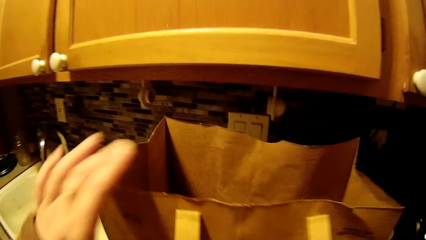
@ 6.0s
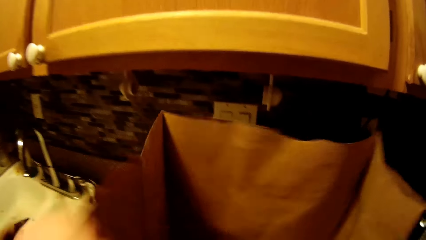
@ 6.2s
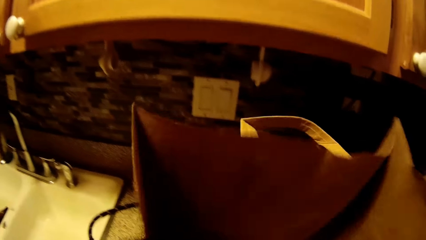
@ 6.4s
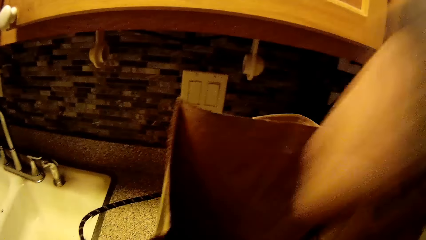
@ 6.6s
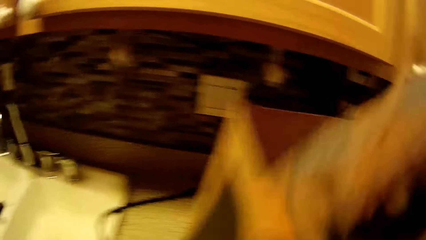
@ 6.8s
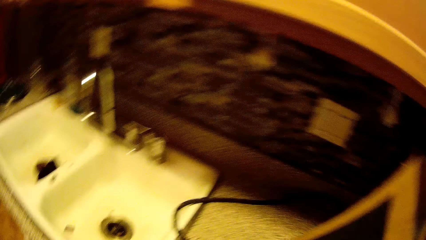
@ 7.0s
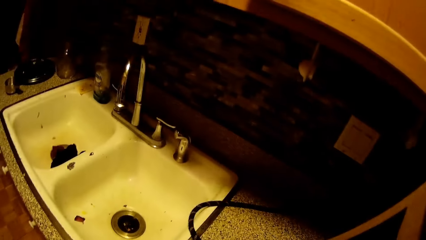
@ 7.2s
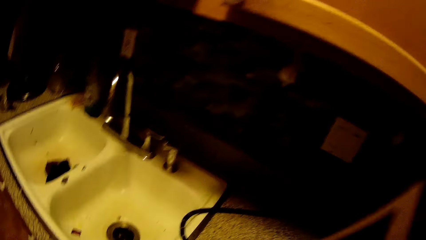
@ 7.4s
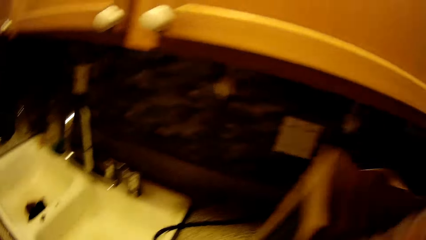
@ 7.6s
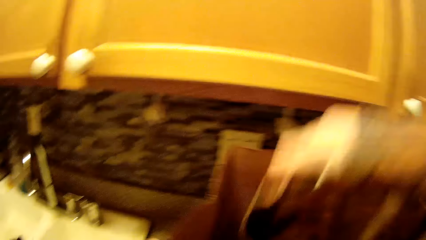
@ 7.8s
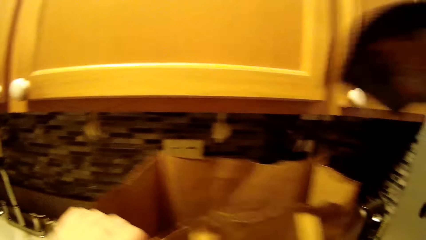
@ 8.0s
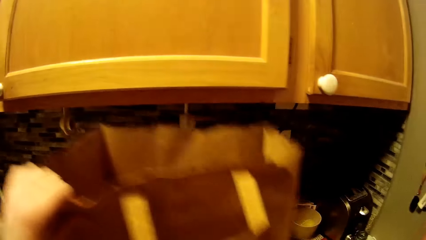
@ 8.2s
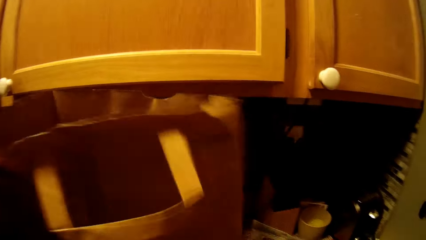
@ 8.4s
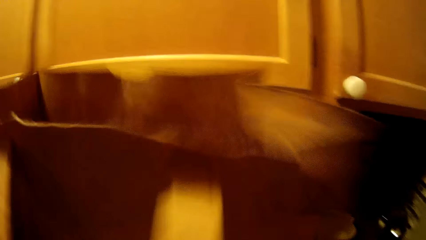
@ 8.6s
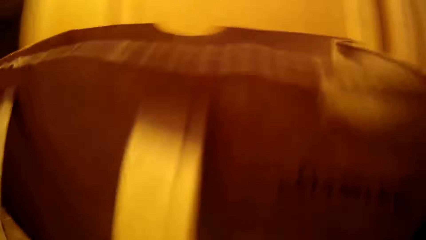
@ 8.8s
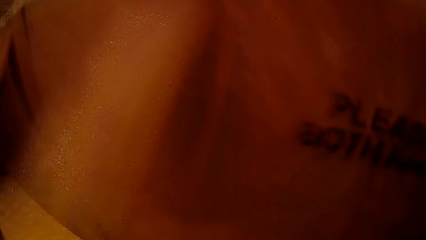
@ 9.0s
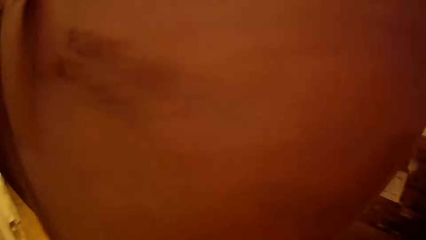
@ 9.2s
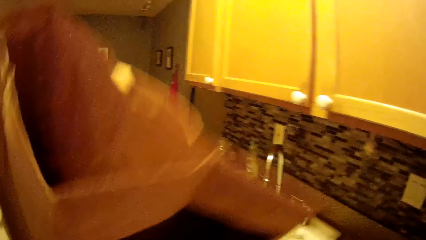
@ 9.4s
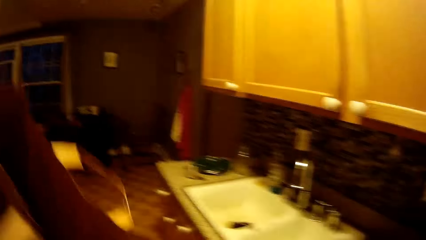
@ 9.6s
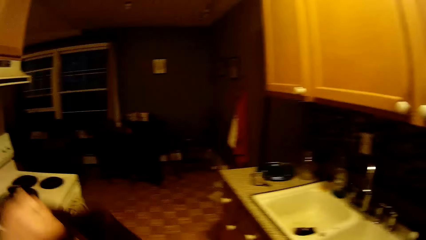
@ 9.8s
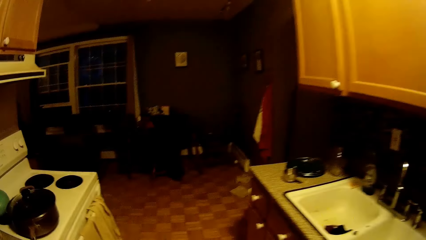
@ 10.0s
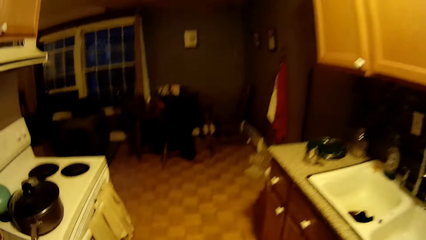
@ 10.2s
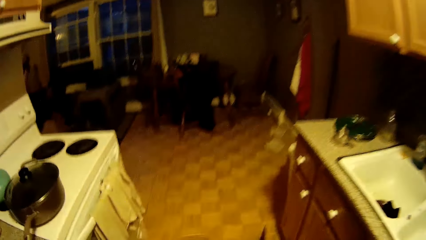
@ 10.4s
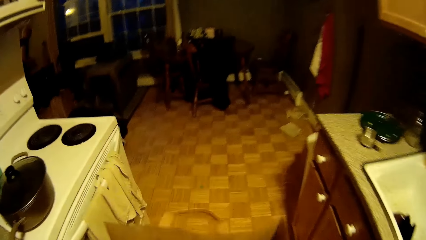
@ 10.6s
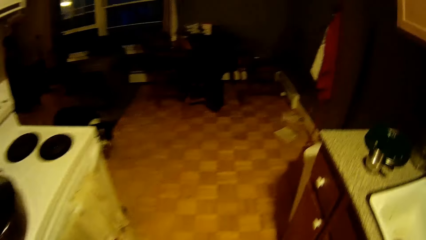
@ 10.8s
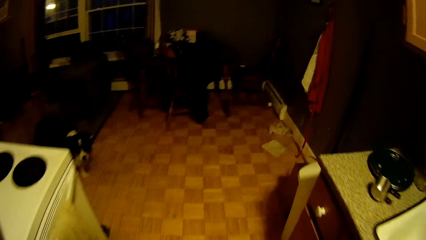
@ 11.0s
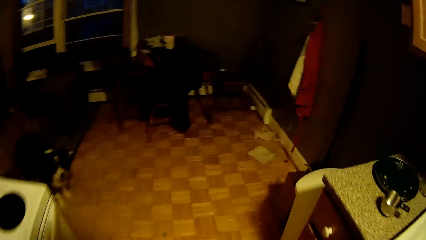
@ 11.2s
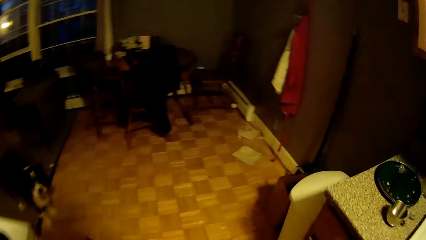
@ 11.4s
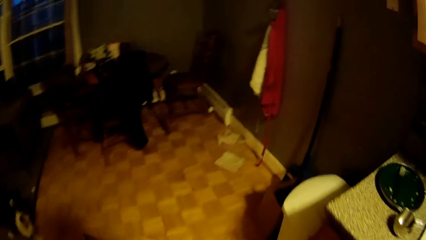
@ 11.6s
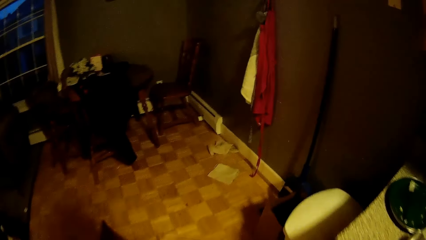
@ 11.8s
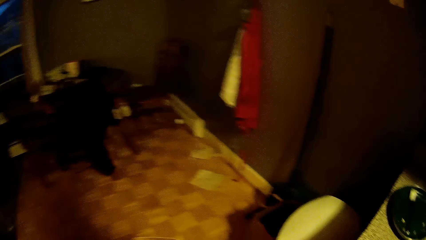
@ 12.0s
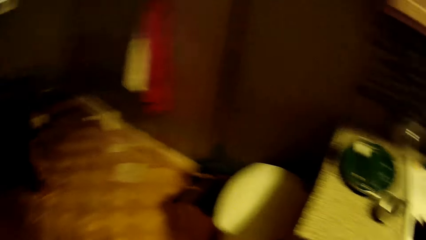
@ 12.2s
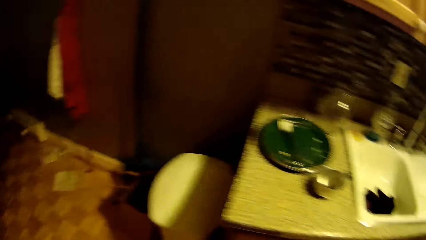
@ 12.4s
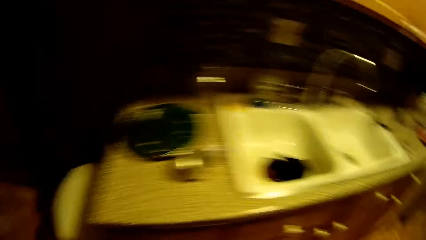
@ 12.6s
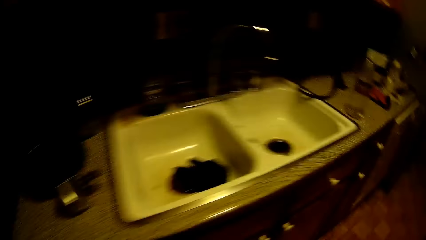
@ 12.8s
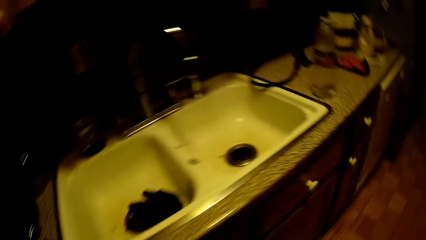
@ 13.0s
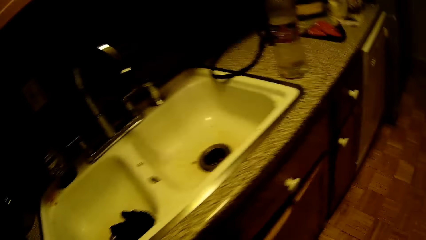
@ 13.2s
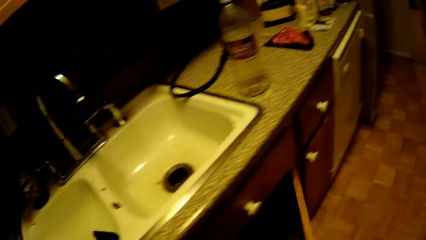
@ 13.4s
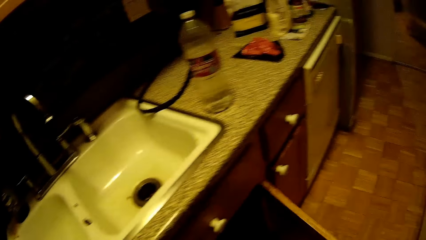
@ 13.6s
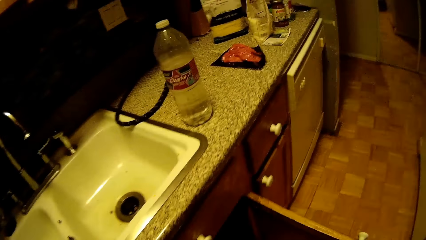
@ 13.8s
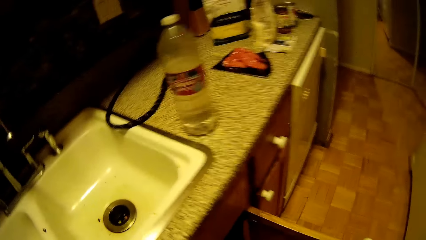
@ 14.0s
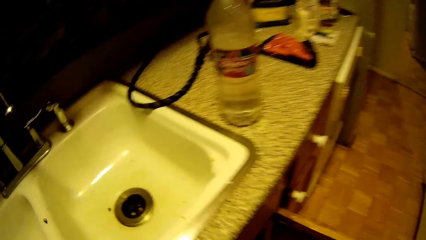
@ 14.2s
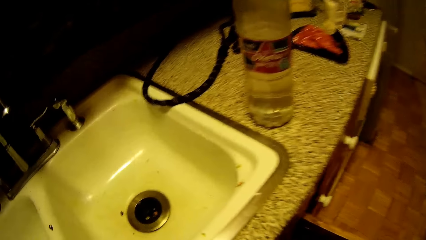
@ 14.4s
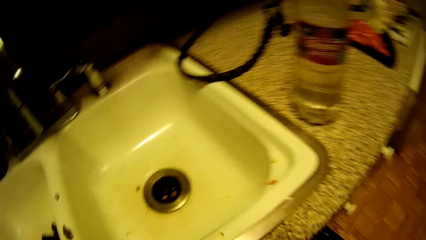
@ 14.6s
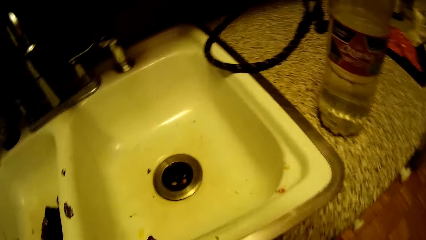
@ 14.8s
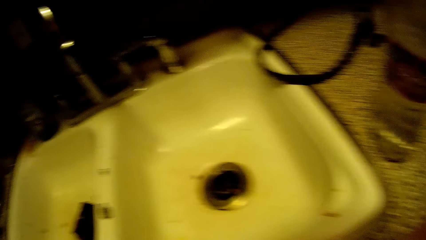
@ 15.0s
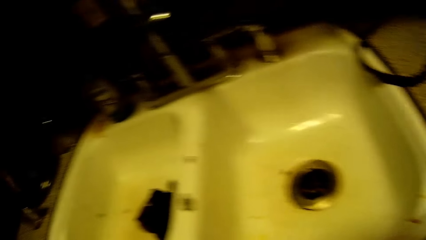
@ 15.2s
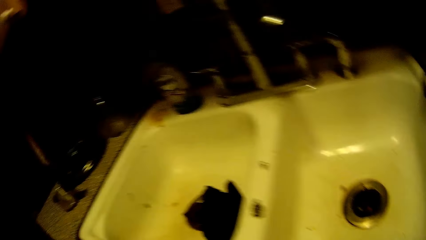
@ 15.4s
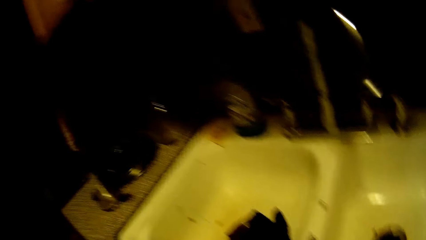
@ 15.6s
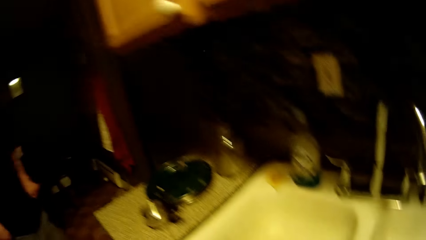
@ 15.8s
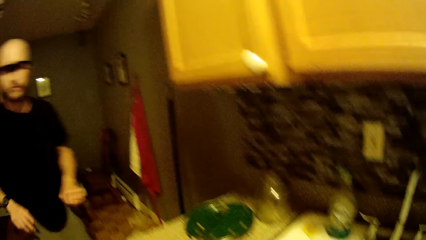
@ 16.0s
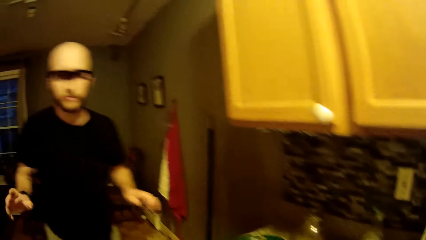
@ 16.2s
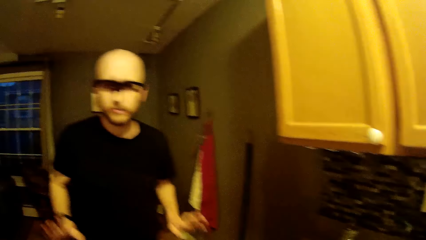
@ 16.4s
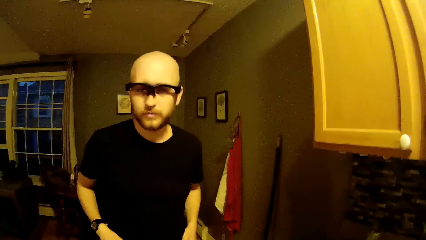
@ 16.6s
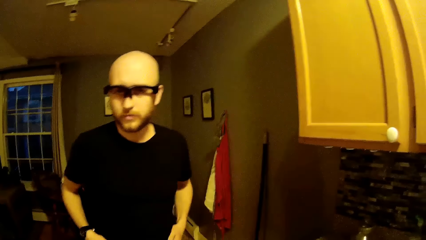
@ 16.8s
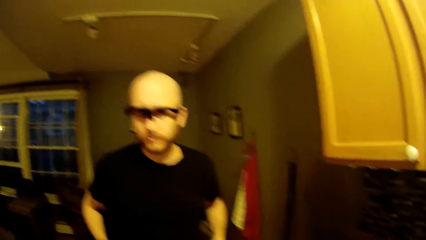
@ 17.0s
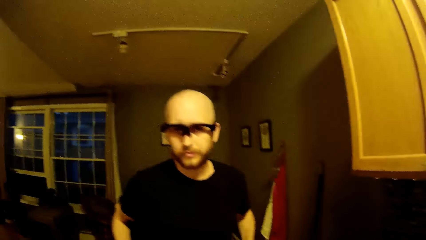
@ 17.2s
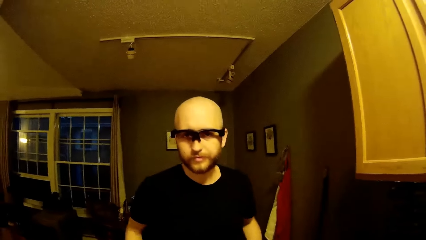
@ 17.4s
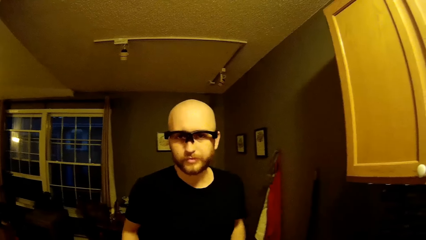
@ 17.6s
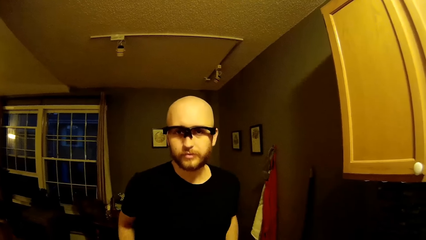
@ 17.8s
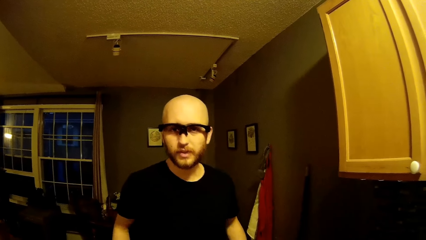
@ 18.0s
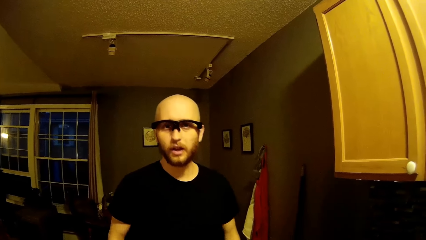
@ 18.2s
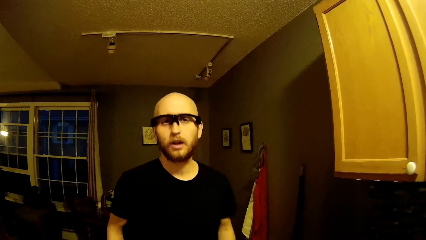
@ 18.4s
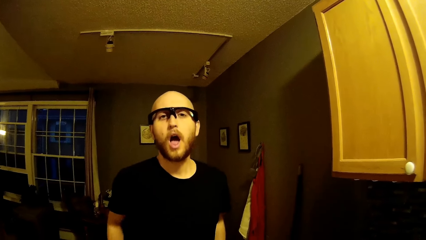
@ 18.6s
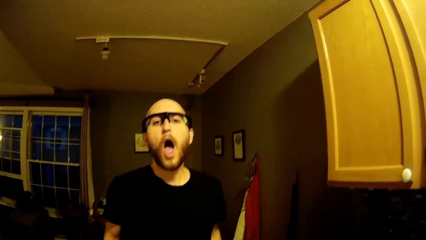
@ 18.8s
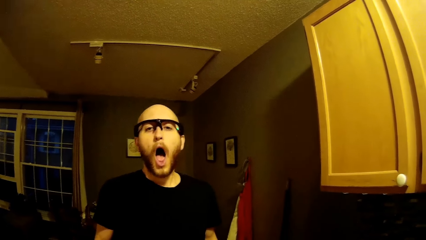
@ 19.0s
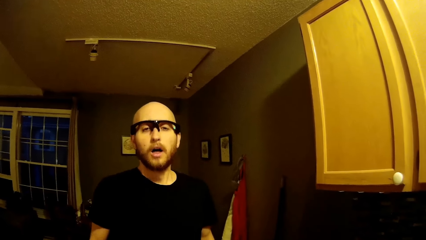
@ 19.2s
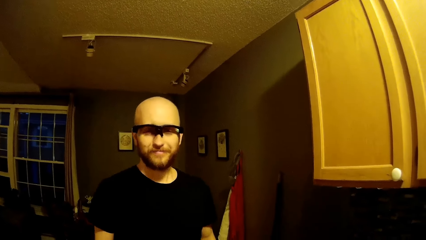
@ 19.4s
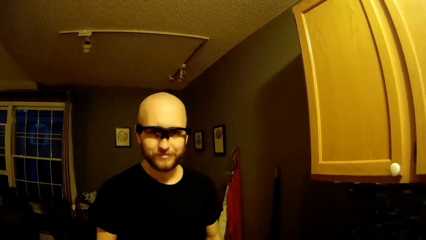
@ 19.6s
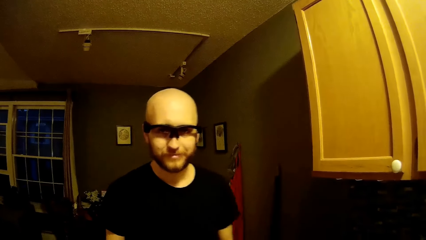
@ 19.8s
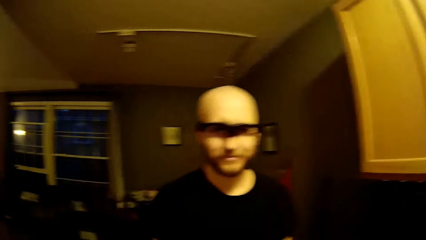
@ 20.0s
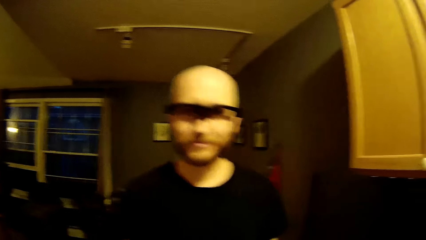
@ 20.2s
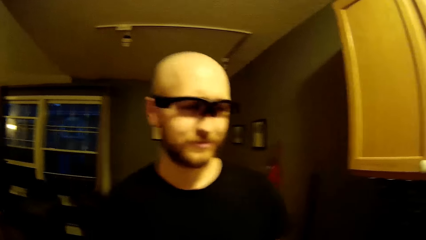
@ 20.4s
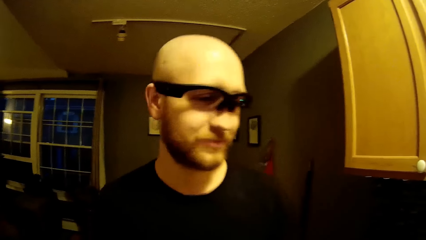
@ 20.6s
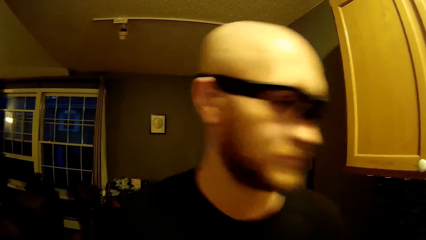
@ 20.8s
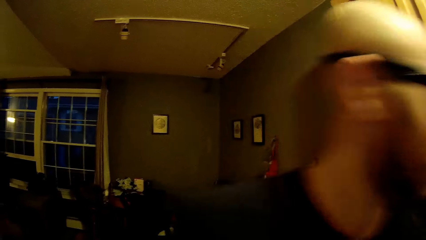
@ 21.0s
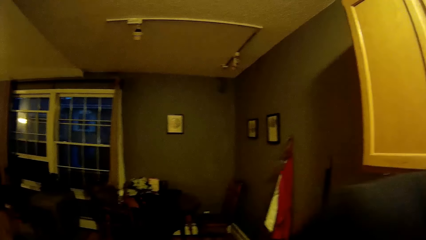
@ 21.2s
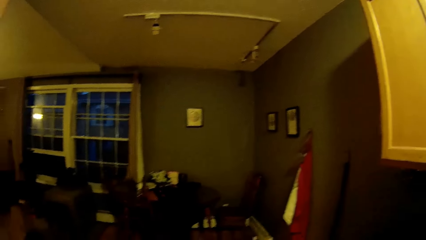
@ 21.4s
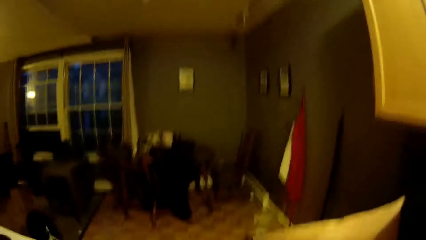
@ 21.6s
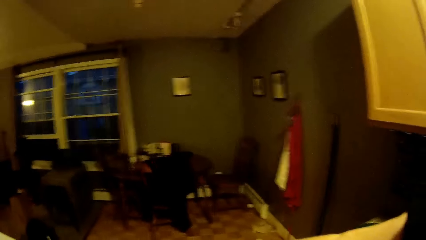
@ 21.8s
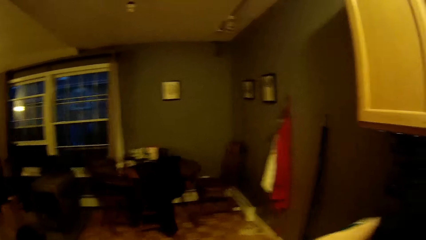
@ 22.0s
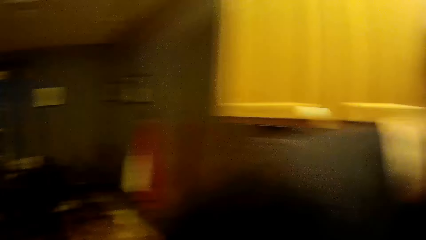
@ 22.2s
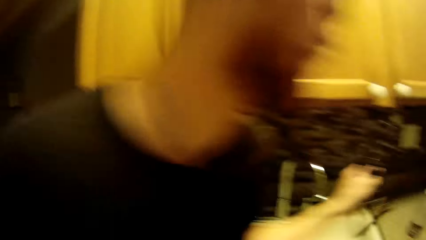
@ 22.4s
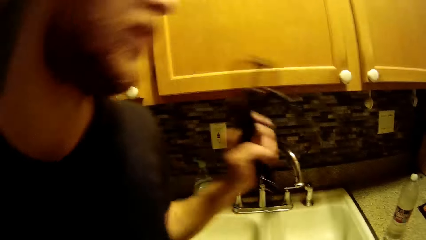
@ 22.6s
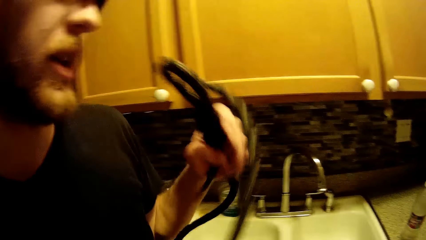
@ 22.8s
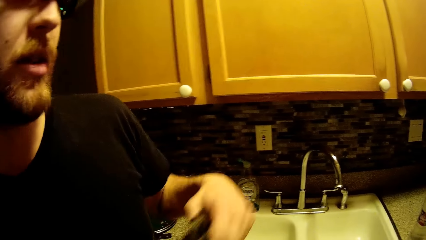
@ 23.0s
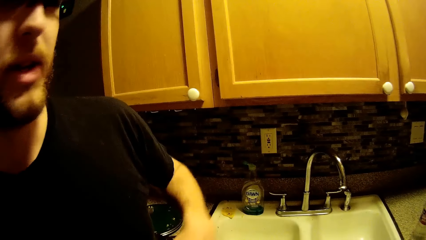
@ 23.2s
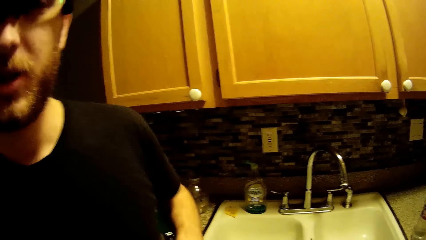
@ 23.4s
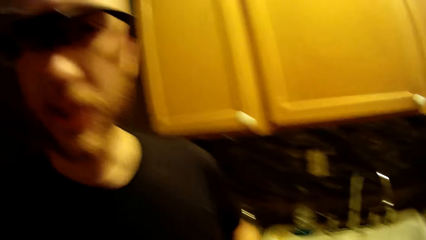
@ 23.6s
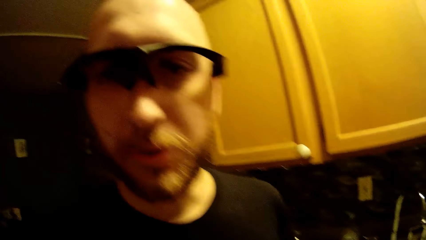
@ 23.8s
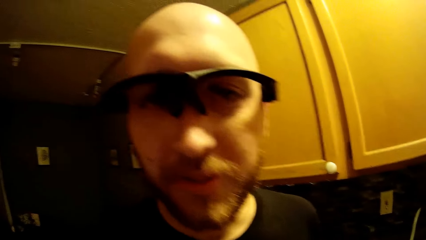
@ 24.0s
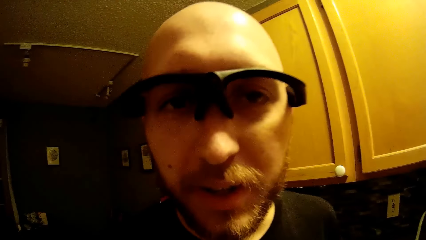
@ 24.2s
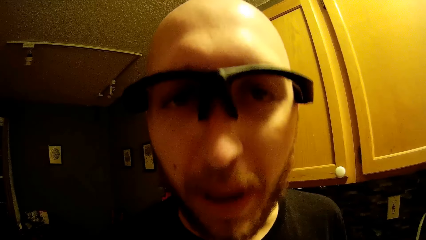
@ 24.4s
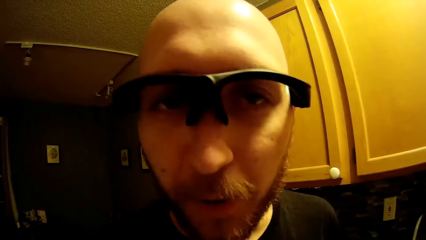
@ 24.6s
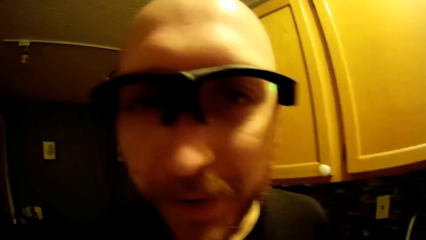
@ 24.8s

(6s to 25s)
The camera wearer looks inside the bag. She dips her right hand into the paper bag. She picks up the bag. She brings out a box from the paper bag with her right hand. She walks. She opens a cupboard with her right hand. She talks with a man. The man picks up a rope and talks with the camera wearer. The man holds the rope with his left hand.
